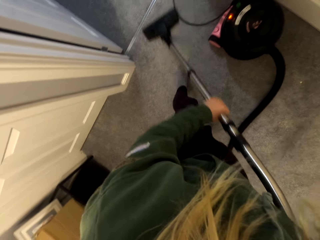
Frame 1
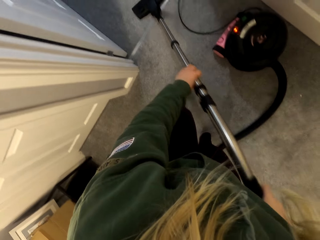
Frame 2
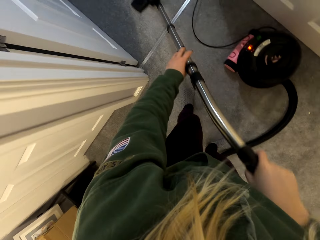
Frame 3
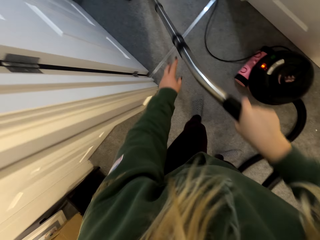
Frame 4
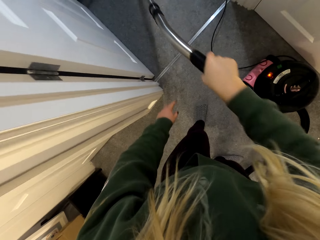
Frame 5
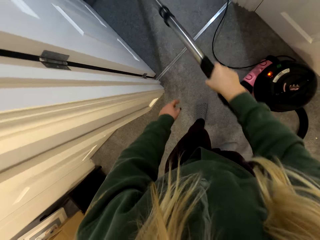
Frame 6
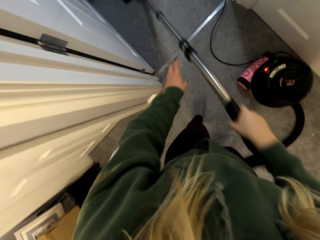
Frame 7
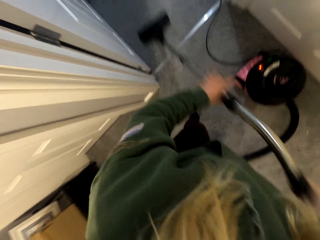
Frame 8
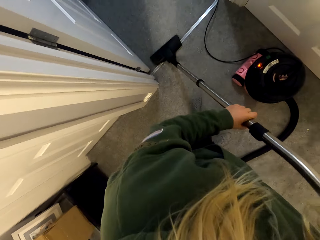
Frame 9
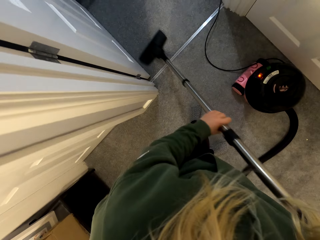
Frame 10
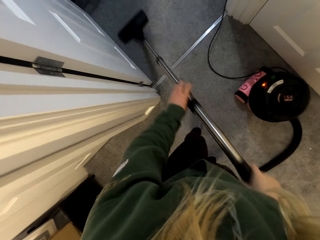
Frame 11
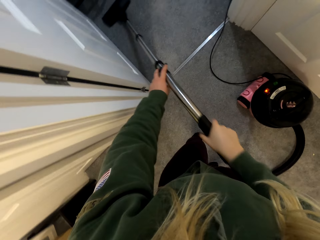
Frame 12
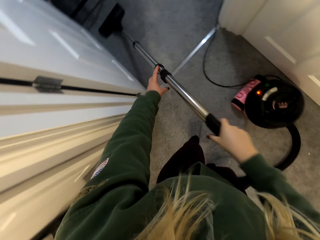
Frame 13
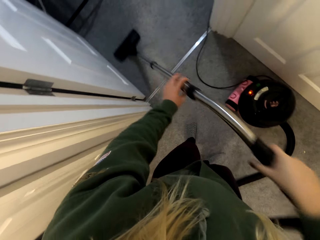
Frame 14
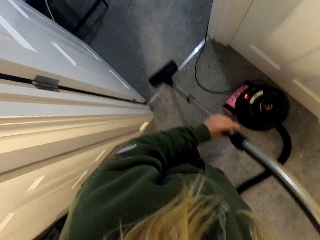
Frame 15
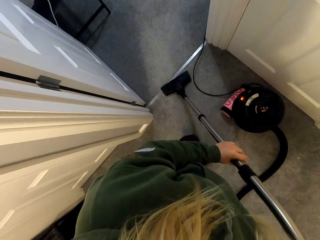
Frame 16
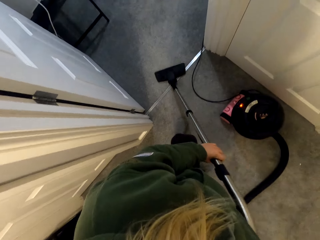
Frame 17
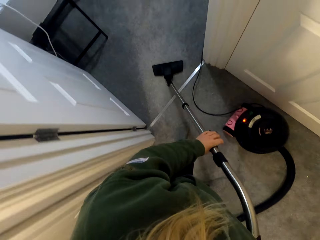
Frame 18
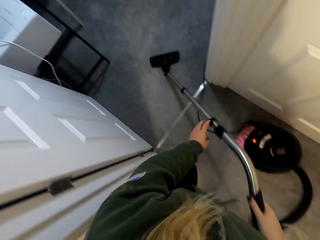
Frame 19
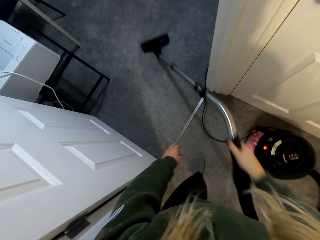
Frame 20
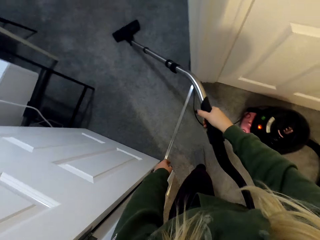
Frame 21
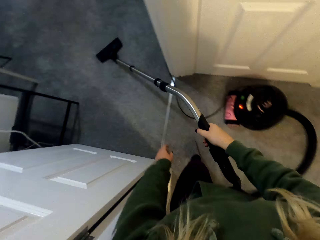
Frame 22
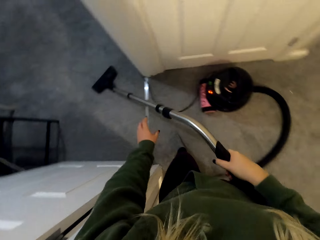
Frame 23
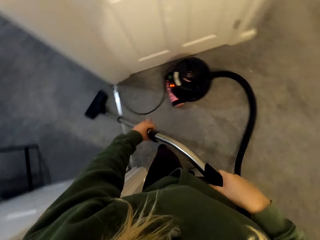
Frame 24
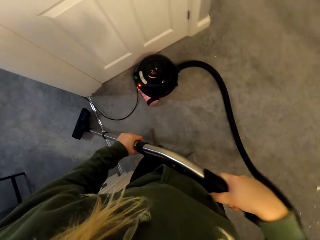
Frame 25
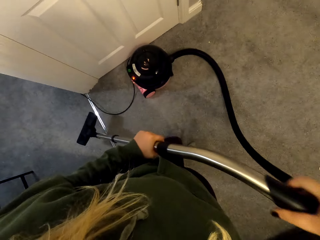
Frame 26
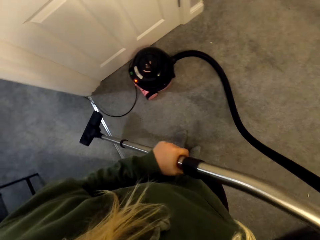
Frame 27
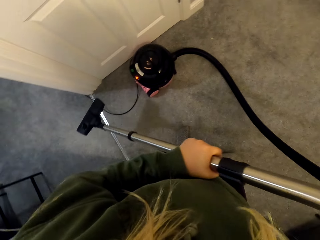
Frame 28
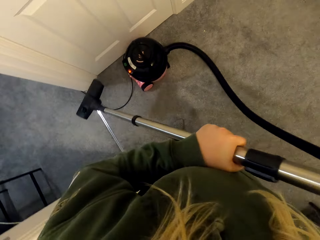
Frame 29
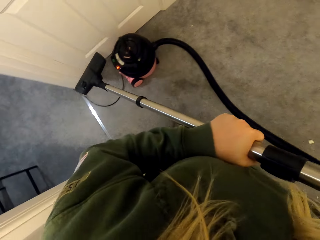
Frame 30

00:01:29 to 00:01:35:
The camera wearer continues using a vacuum cleaner to clean the floor.

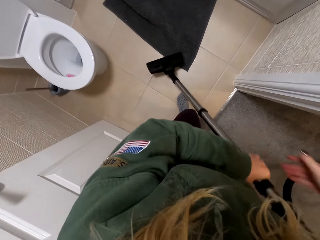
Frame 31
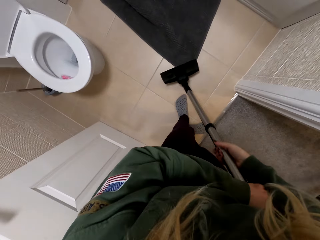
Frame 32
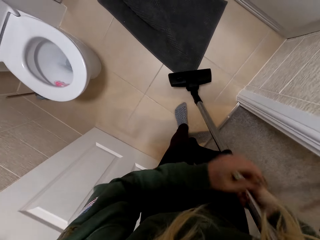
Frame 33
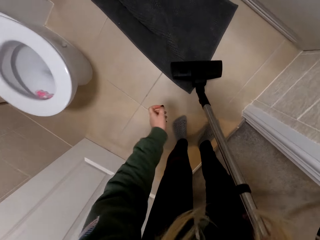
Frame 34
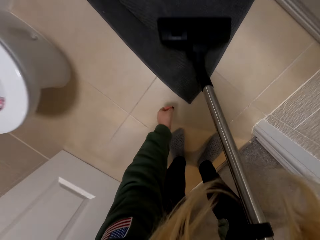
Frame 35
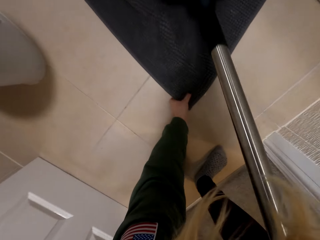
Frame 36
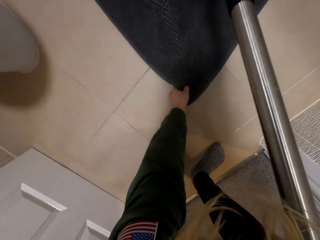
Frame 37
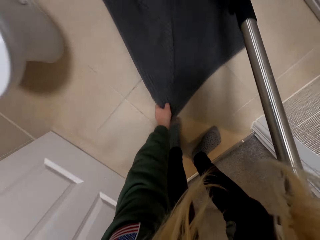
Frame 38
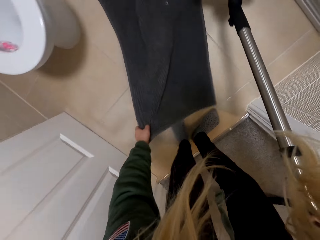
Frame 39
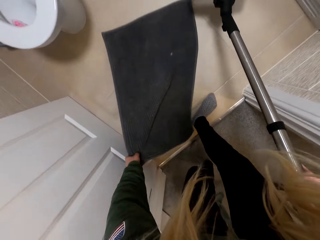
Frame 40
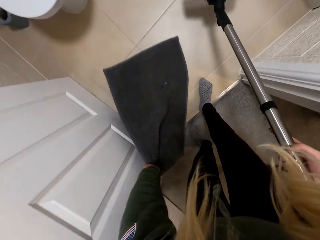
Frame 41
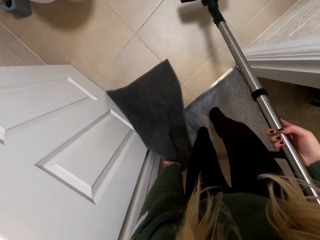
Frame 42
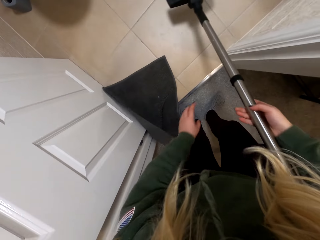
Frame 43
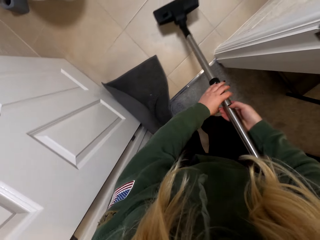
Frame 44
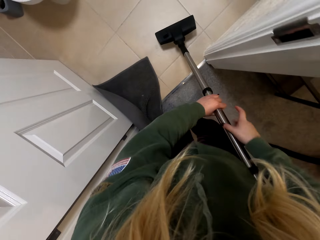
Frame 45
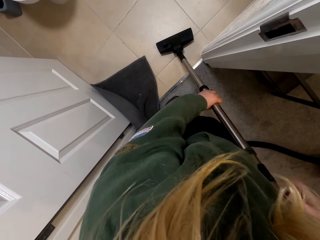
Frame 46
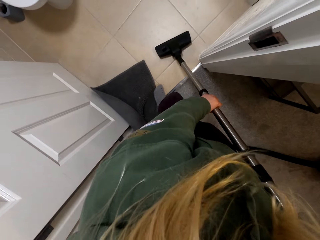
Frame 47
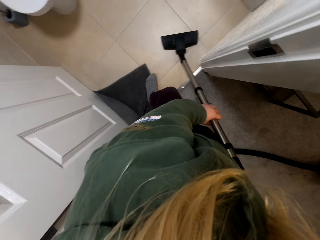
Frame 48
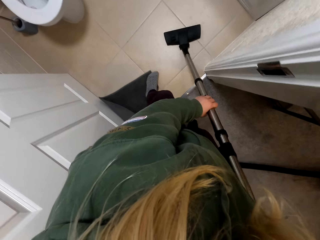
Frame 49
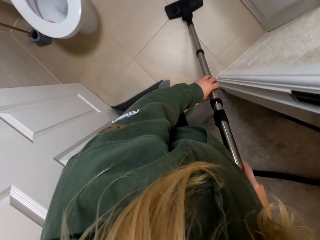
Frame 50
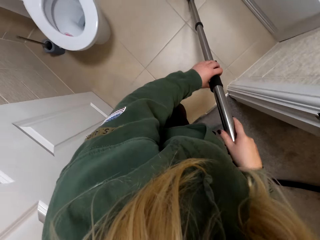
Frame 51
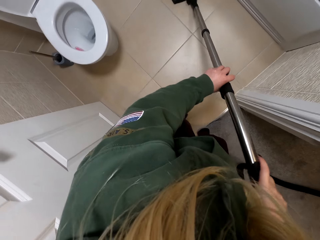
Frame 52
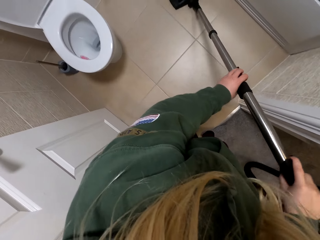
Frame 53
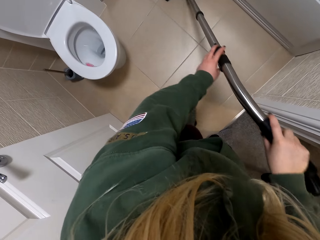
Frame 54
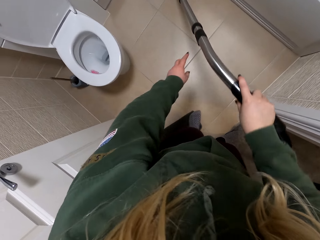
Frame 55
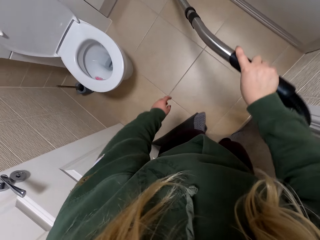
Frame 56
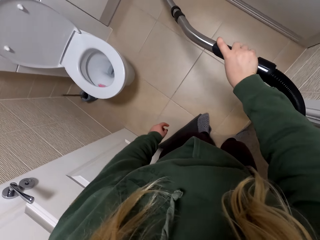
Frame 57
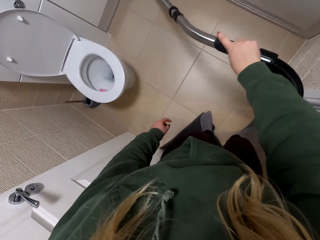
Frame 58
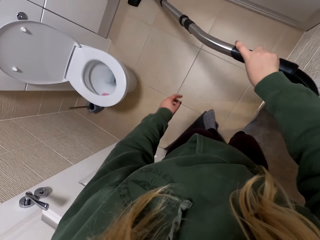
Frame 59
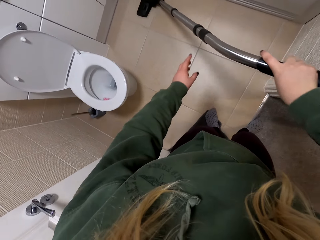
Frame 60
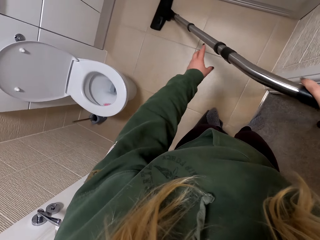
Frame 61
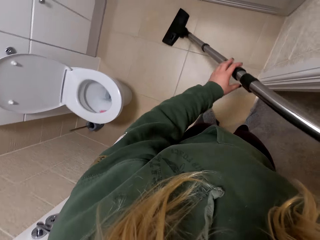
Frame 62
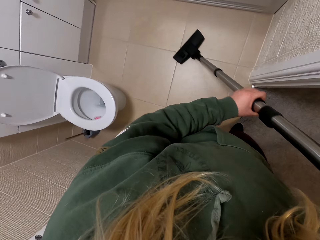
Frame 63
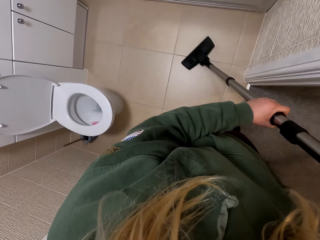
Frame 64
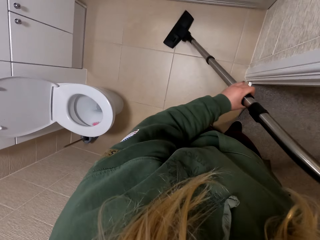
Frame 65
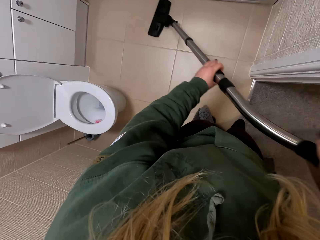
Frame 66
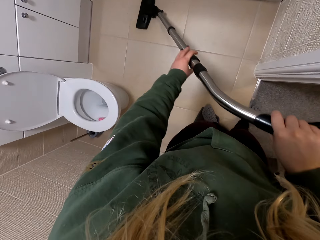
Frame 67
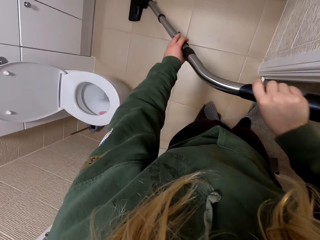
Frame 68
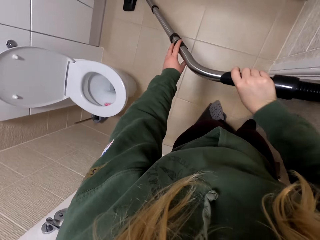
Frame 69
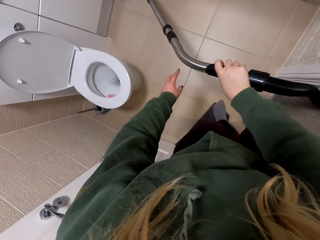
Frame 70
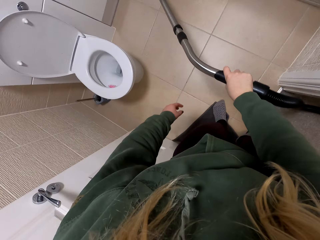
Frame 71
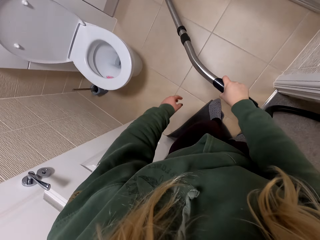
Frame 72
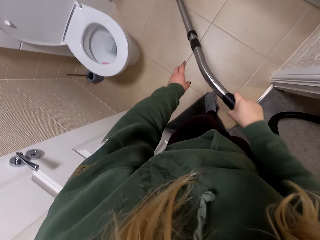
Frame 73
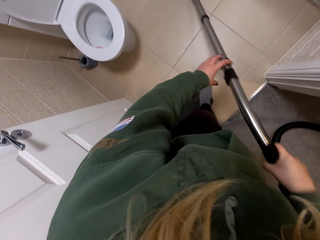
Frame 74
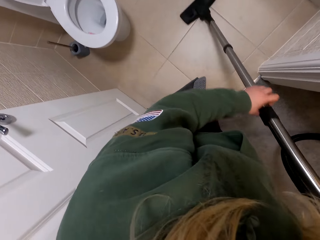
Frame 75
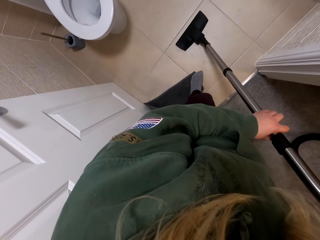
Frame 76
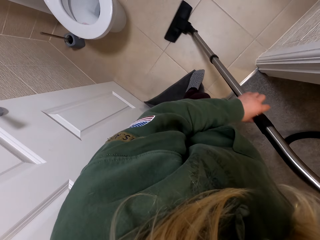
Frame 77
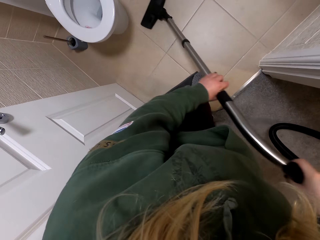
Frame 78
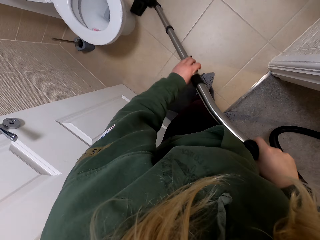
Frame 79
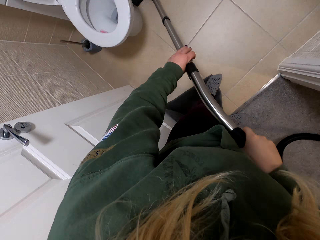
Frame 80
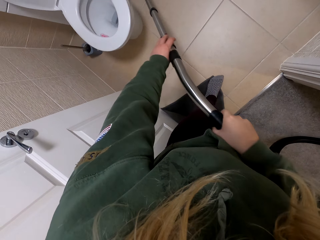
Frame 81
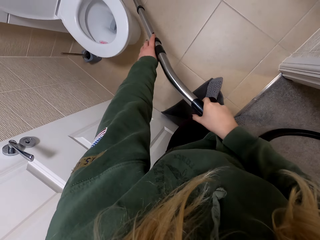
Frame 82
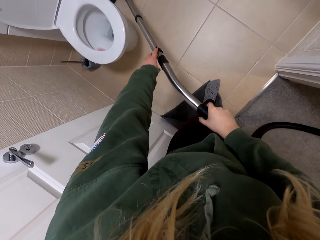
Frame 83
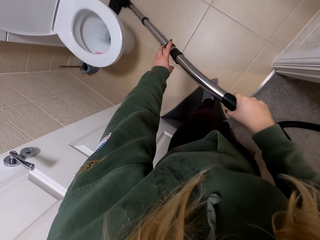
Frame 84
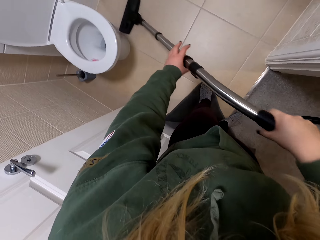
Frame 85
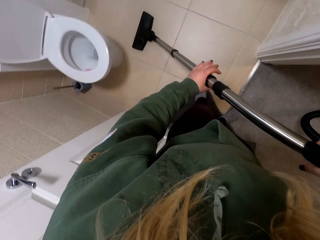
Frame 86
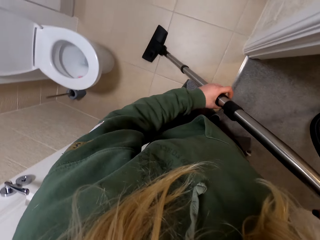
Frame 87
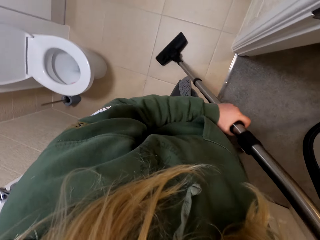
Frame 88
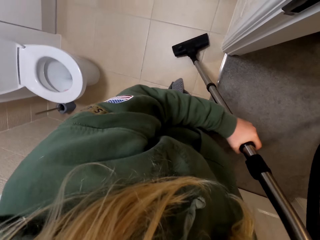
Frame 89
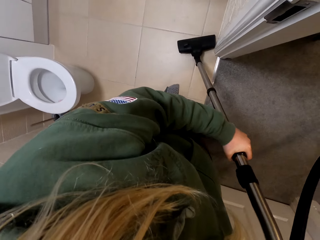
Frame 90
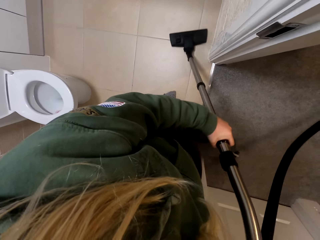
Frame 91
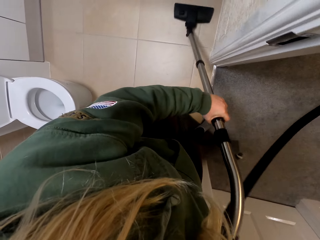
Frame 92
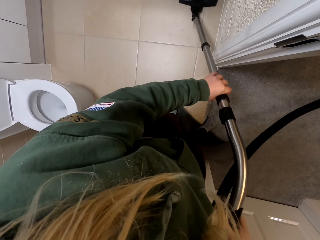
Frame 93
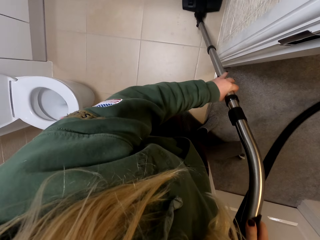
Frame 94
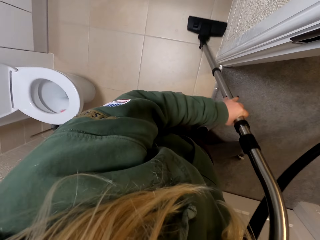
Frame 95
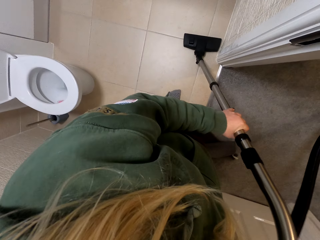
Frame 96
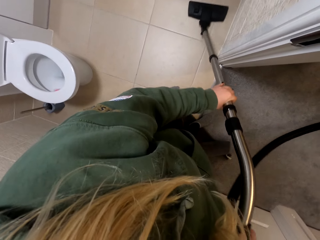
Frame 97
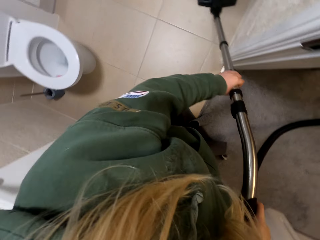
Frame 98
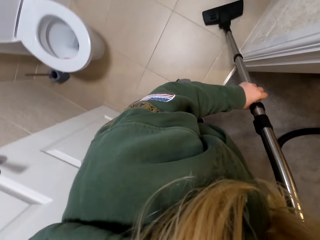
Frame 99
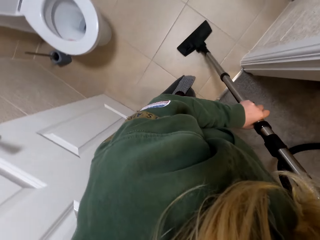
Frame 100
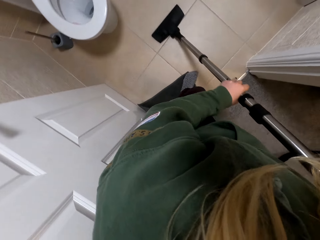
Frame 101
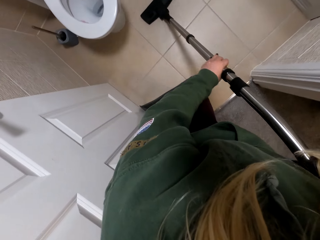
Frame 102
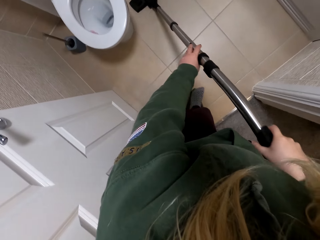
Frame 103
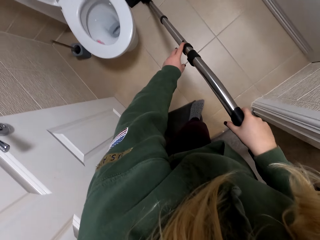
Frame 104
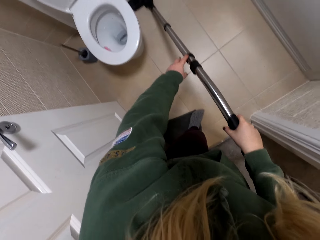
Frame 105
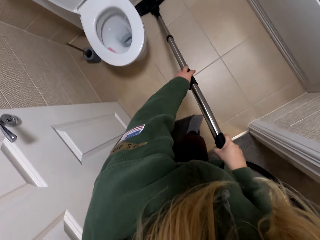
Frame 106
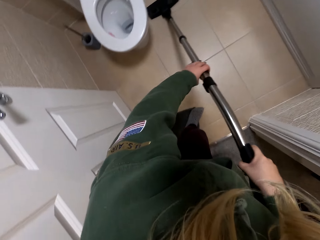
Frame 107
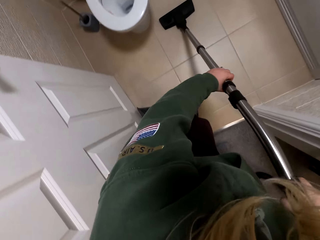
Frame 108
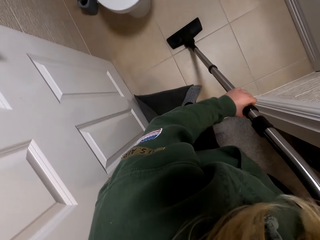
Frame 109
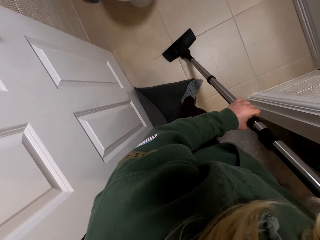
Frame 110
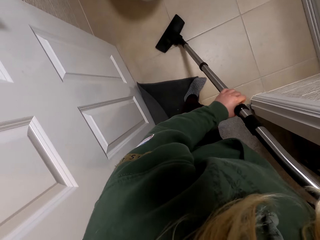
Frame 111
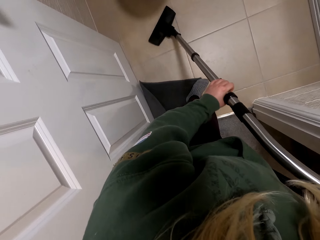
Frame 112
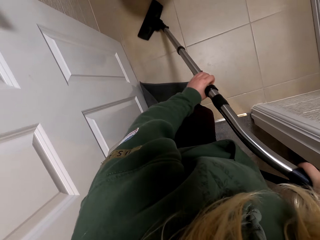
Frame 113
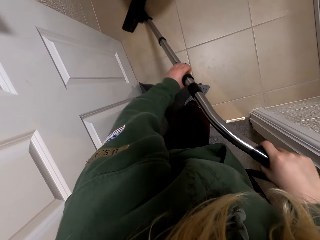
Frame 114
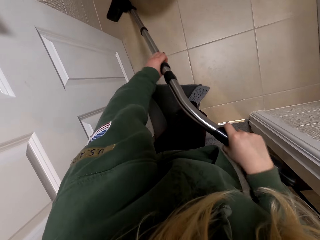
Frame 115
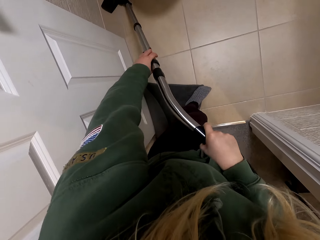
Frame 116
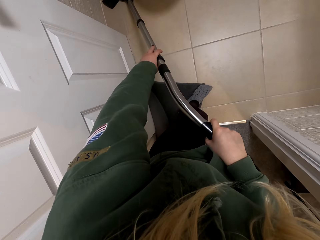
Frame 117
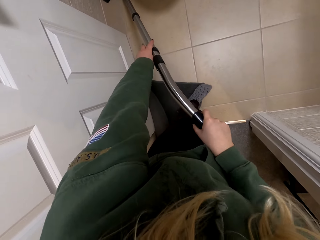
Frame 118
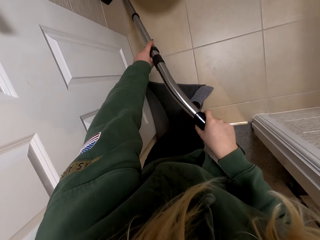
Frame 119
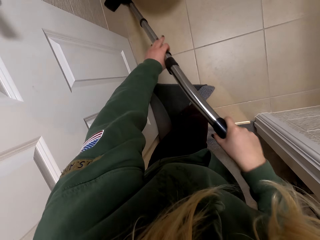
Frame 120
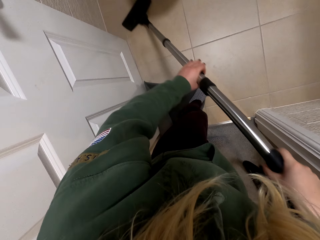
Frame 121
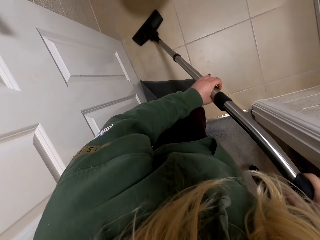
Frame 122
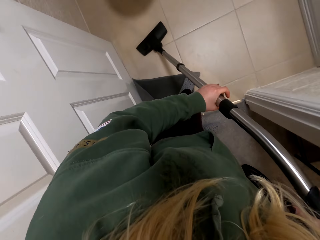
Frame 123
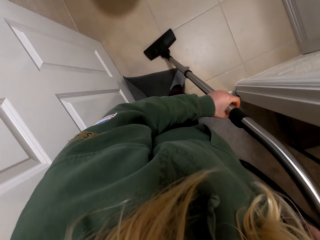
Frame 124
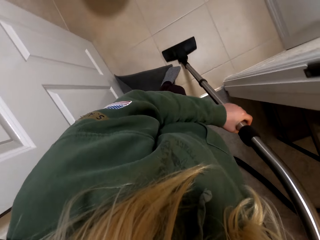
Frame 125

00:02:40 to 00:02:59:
The camera wearer picks up a carpet. They drop the carpet. They continue using a vacuum cleaner to clean the floor.
